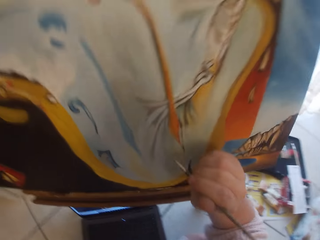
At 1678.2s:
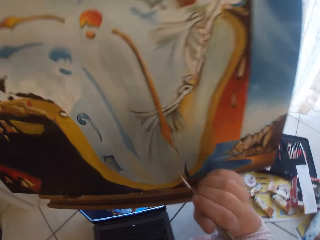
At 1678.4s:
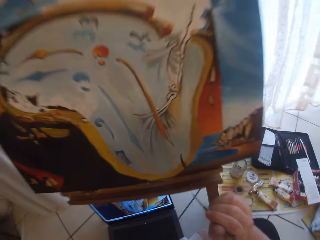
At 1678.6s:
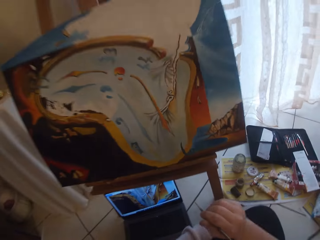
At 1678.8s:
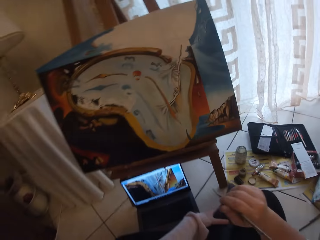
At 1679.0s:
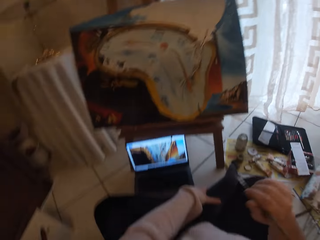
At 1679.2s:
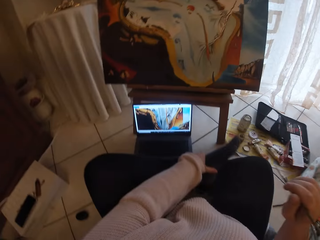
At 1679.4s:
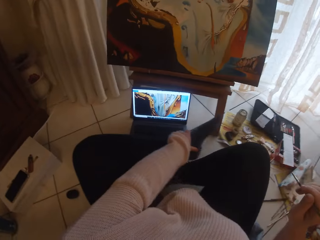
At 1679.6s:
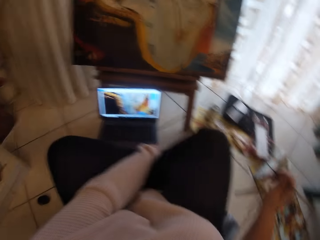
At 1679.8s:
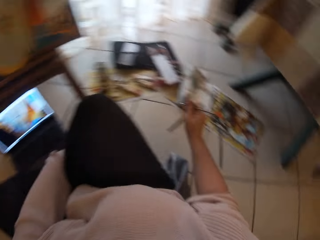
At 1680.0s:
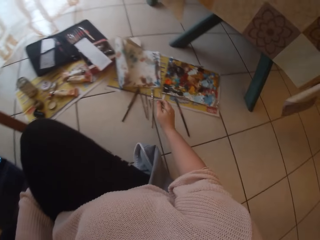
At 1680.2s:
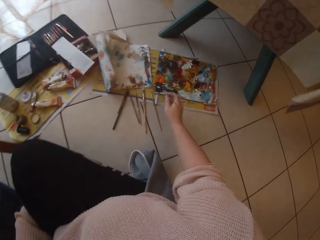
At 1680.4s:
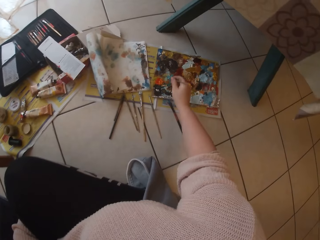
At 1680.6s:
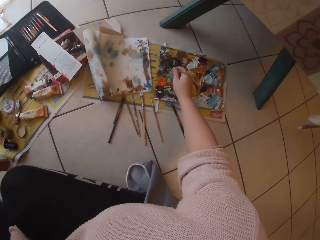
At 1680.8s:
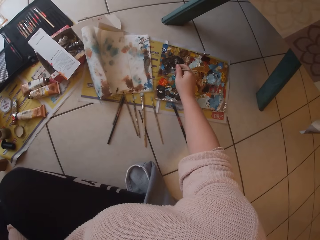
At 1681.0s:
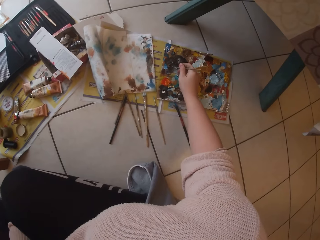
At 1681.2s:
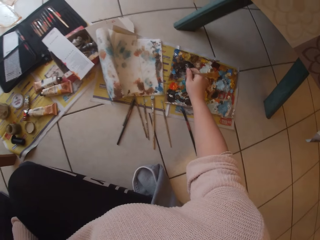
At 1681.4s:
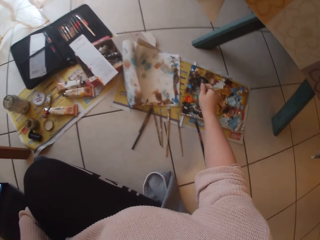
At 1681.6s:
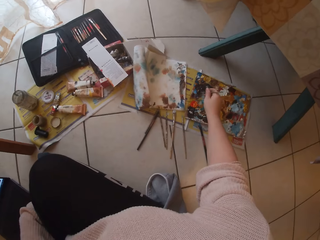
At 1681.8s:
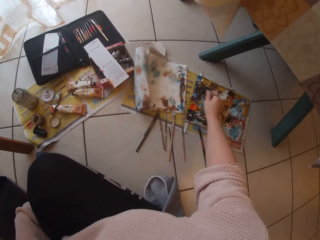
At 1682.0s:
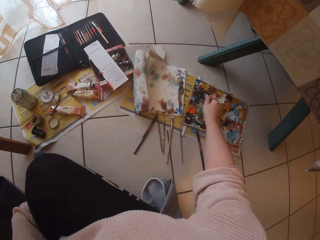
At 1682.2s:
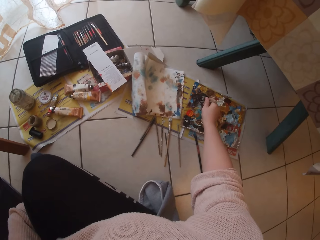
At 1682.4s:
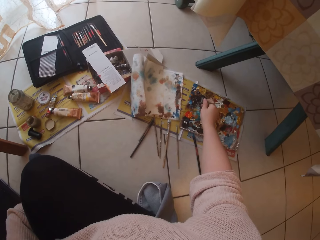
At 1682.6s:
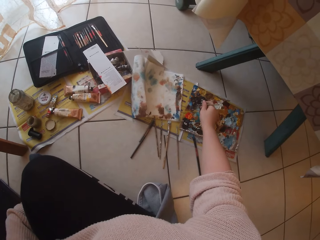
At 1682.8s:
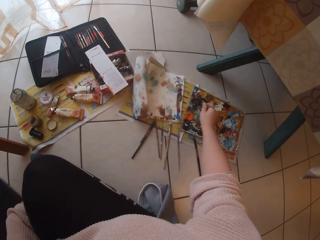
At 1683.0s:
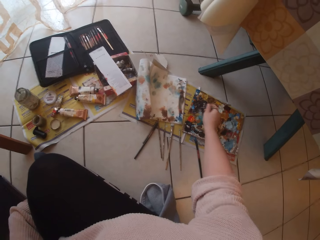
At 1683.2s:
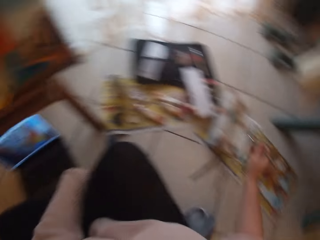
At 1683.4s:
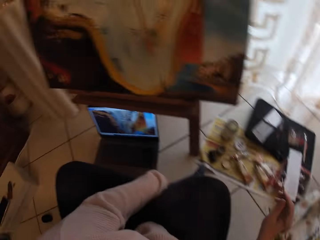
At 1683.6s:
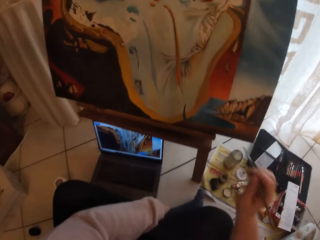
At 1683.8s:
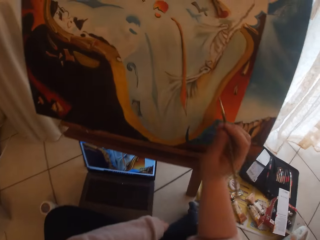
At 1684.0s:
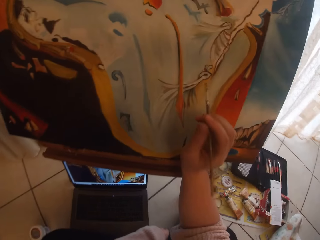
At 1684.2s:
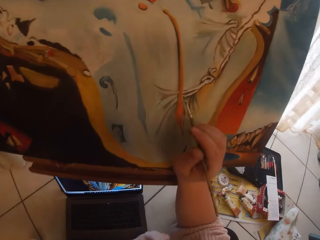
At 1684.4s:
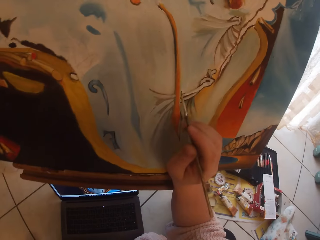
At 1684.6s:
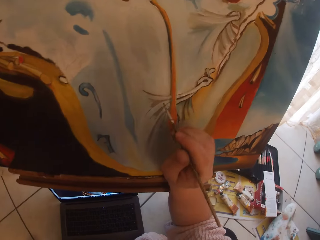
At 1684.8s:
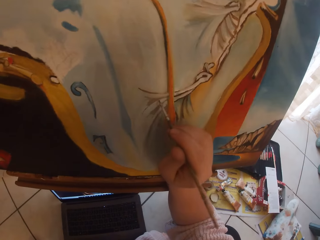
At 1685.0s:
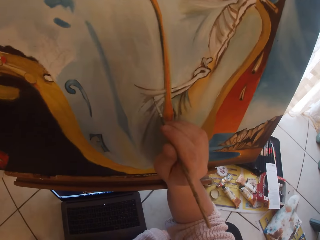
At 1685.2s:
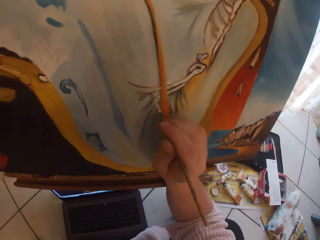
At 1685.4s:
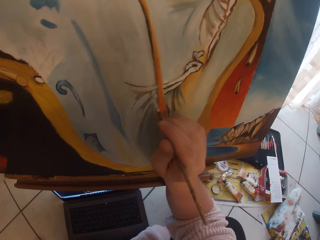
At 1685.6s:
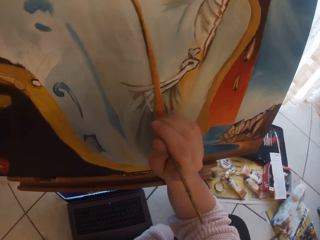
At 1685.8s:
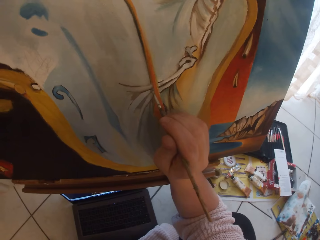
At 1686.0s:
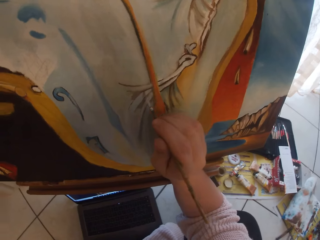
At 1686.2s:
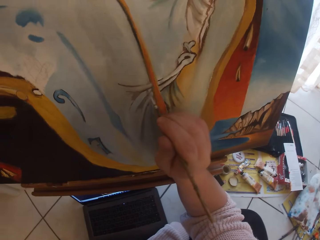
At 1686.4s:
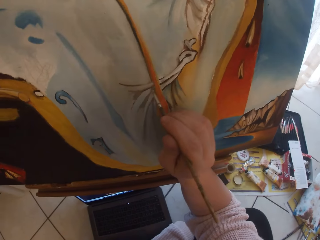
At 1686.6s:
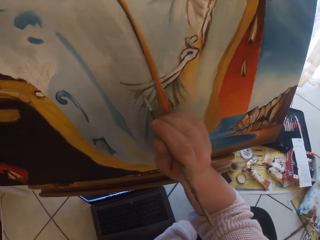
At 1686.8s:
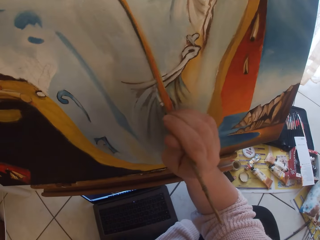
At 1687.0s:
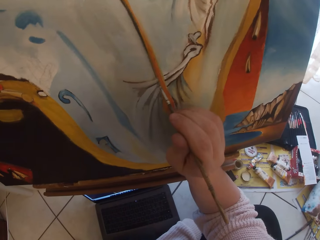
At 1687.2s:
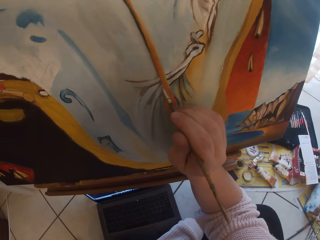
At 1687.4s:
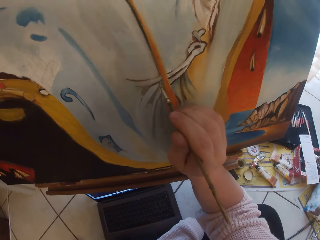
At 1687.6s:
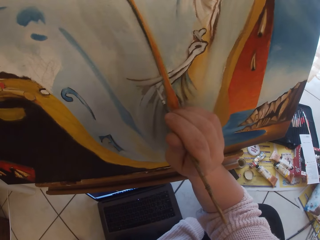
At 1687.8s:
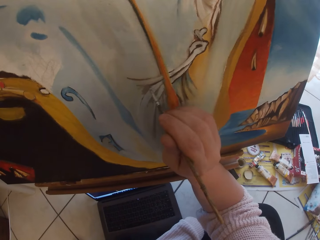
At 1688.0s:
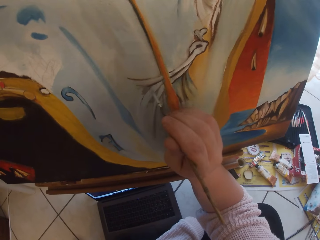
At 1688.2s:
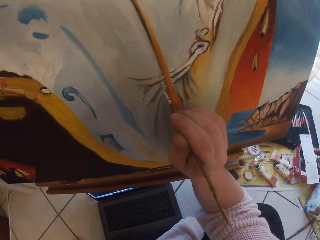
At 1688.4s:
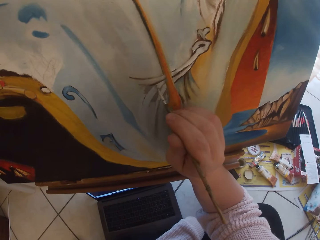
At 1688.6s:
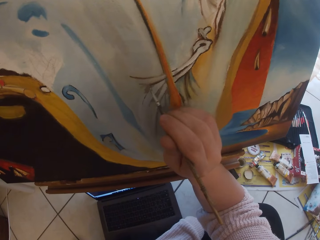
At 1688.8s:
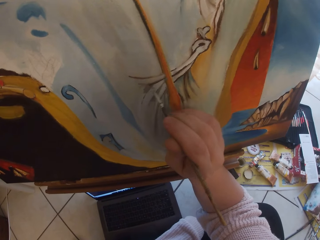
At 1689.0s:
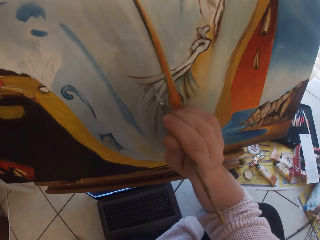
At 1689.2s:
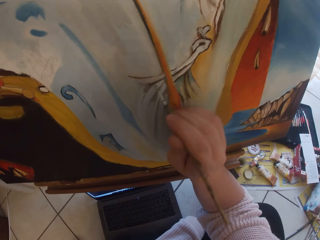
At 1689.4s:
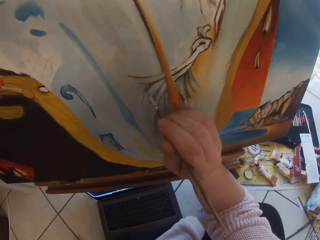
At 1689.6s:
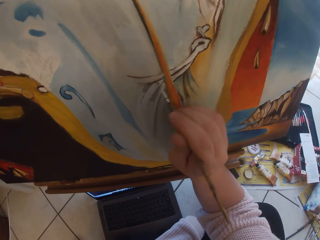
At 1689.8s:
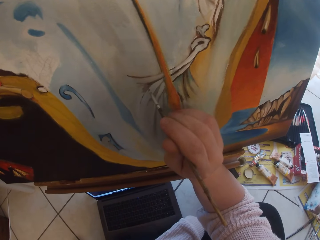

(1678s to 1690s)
The camera wearer removes the brush from the painting. She scoops paint from a pallet on the ground with the paintbrush in her right hand. She paints the image from the laptop on the ground on the canvas with the paintbrush in her right hand.

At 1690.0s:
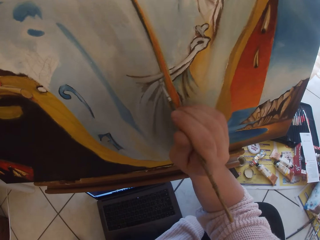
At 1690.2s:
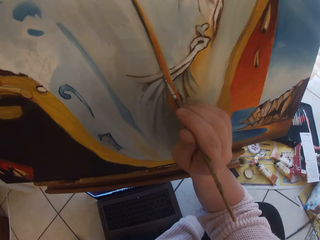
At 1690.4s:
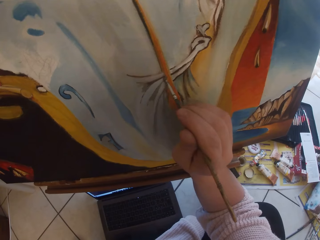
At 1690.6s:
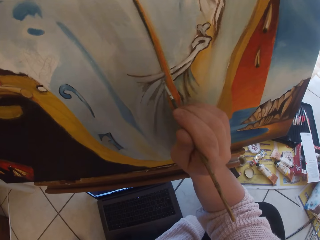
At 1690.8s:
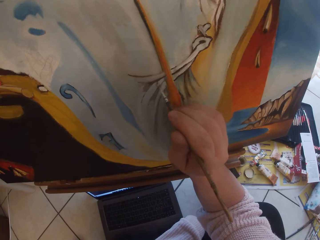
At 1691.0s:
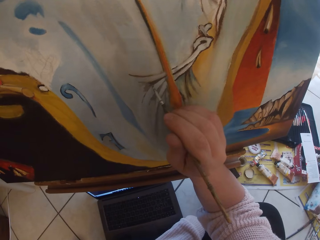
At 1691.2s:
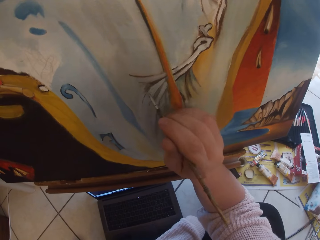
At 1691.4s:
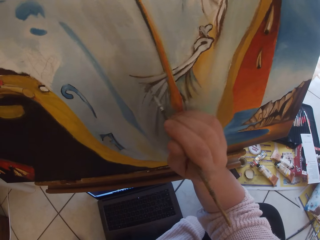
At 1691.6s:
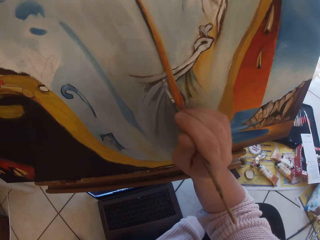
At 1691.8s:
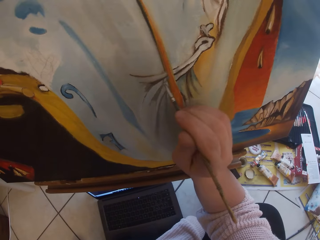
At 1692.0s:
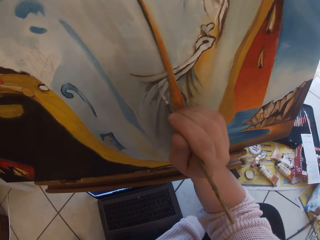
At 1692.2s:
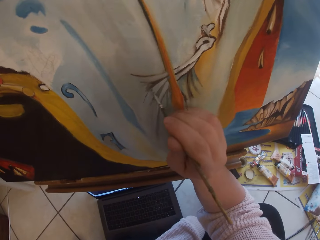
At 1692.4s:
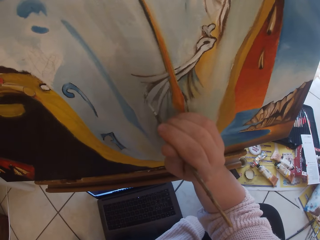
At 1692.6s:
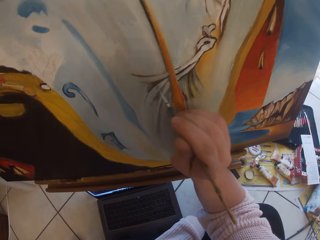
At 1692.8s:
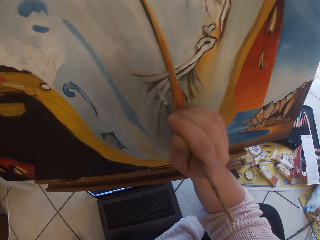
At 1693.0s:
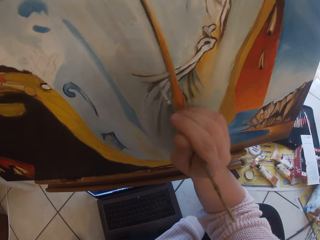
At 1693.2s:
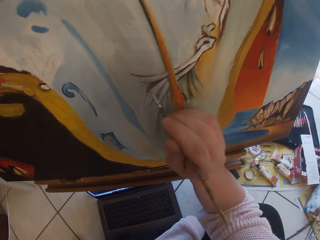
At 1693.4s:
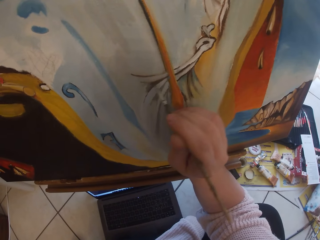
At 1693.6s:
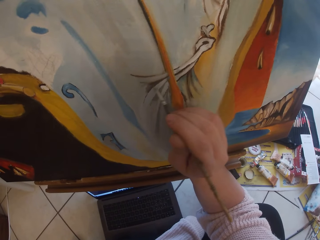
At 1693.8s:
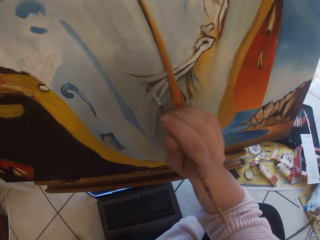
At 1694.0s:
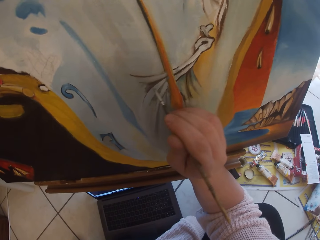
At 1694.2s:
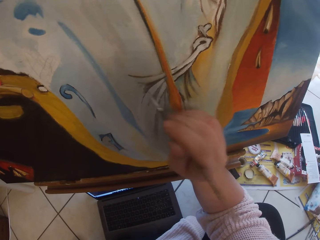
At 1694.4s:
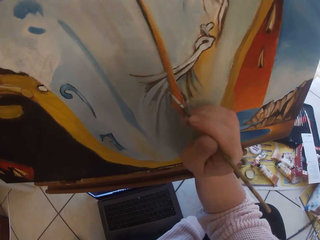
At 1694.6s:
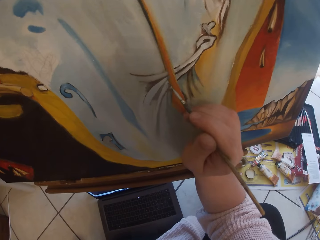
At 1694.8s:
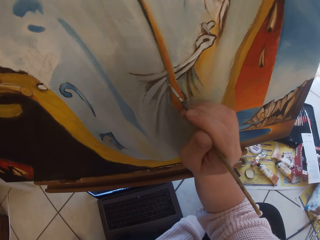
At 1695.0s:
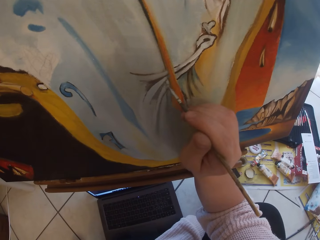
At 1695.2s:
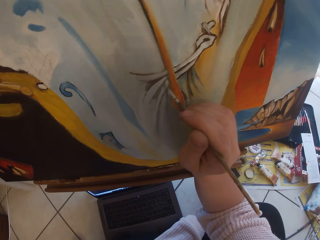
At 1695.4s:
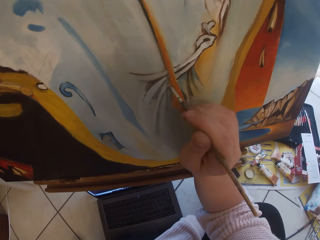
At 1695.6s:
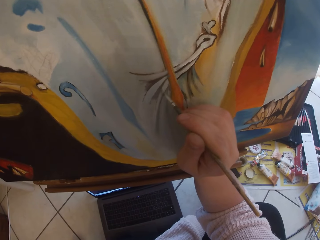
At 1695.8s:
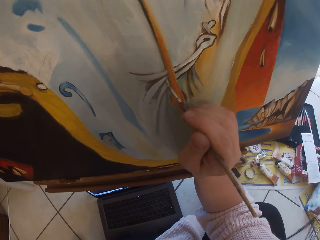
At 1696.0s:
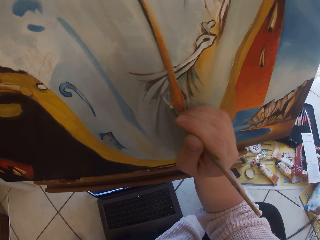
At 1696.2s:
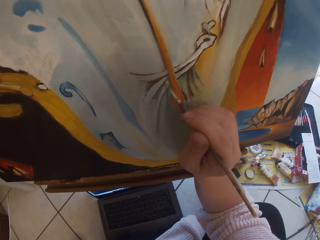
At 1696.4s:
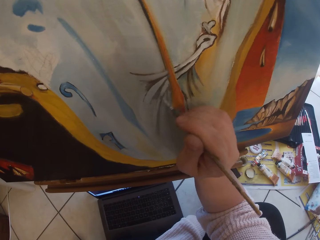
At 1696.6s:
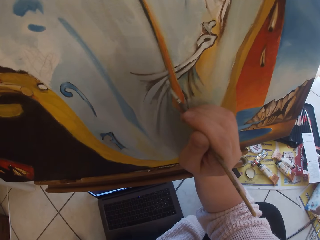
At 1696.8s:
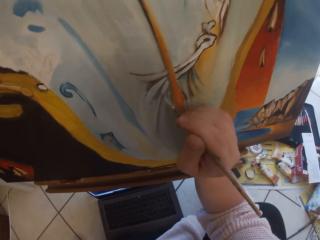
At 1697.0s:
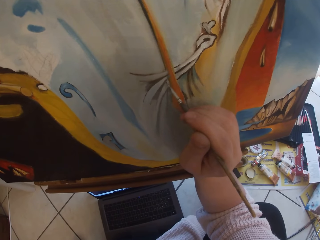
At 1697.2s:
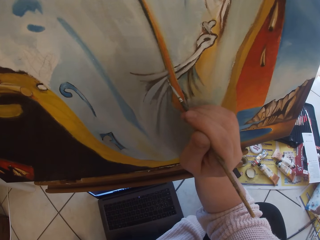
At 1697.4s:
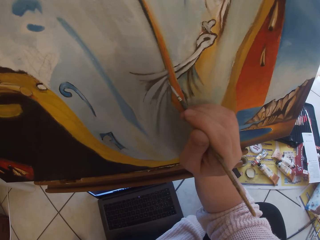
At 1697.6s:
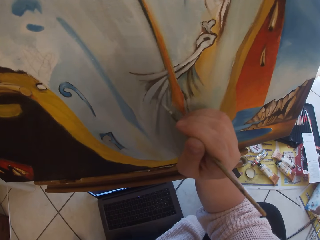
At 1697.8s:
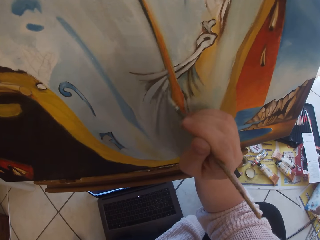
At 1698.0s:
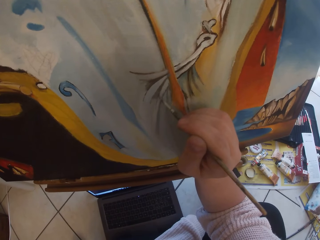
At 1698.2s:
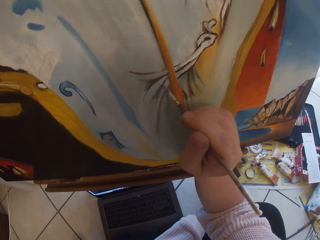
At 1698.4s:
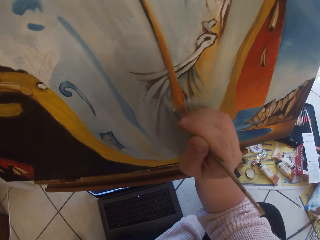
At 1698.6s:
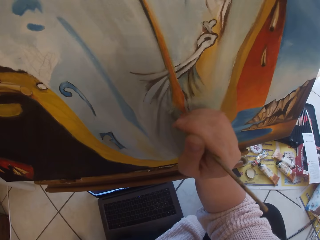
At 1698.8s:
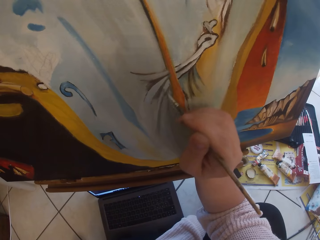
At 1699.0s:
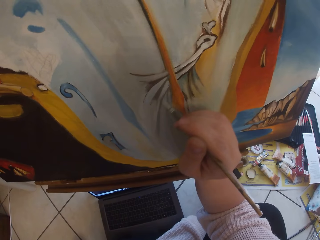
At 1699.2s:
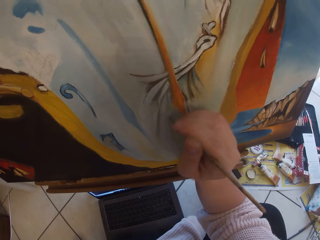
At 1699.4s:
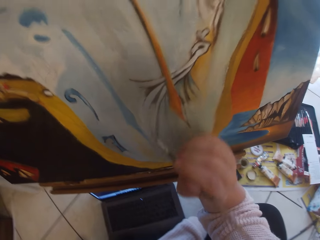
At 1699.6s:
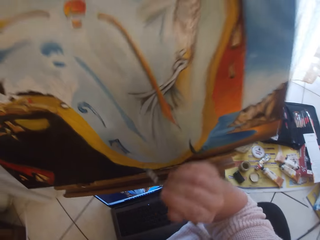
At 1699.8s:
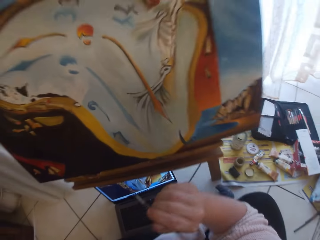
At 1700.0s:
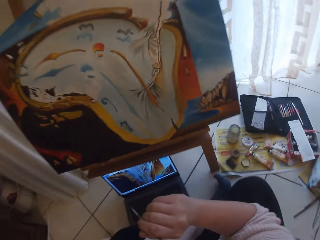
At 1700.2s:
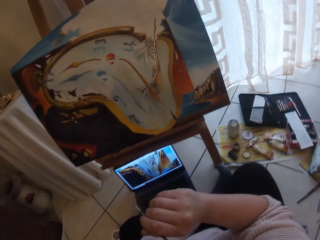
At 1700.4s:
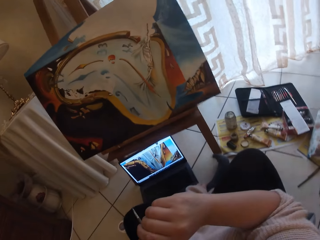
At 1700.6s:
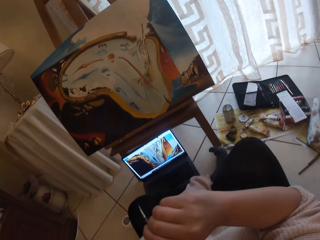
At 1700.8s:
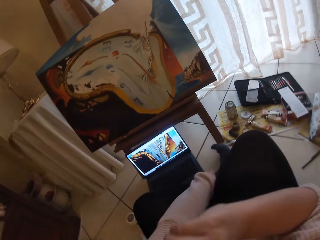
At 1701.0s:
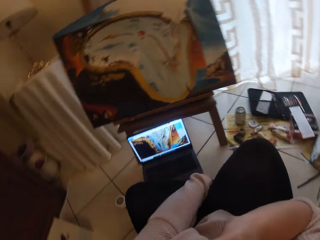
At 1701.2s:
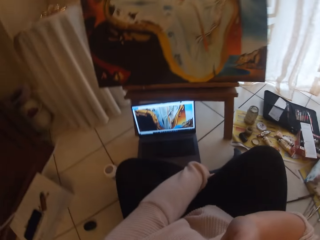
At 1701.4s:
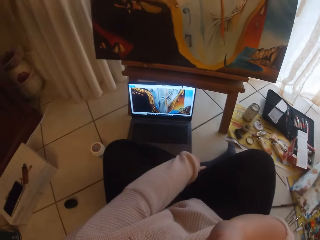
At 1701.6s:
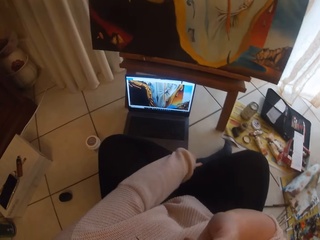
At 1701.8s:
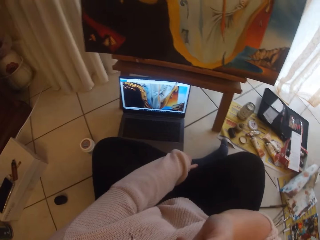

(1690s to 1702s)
The camera wearer removes the brush from the painting.
